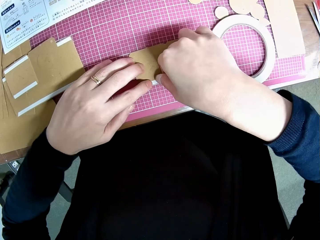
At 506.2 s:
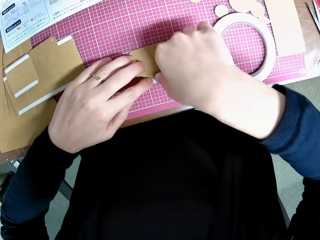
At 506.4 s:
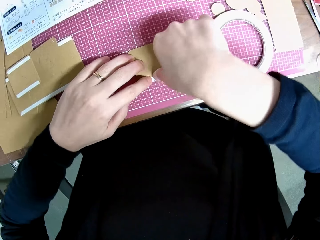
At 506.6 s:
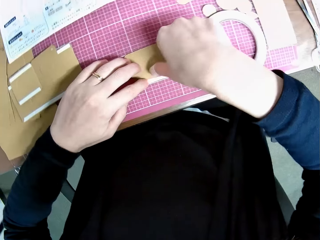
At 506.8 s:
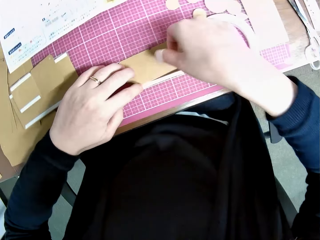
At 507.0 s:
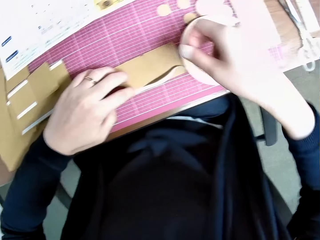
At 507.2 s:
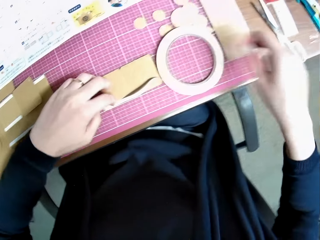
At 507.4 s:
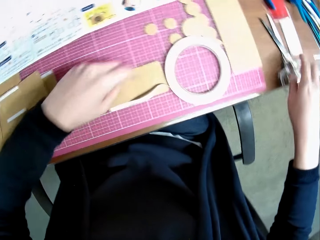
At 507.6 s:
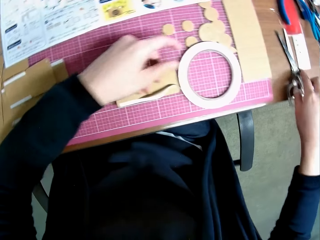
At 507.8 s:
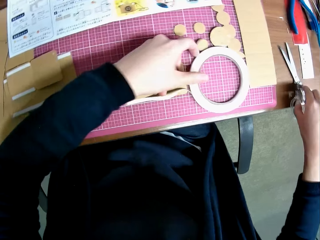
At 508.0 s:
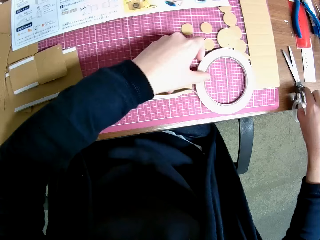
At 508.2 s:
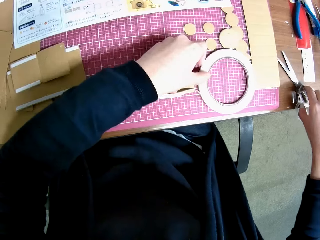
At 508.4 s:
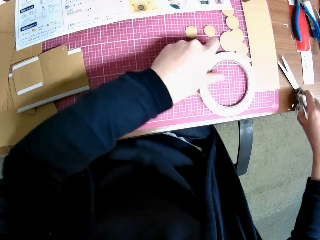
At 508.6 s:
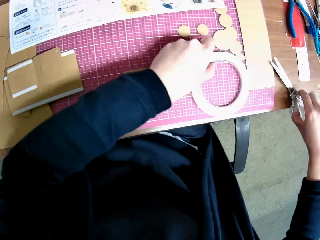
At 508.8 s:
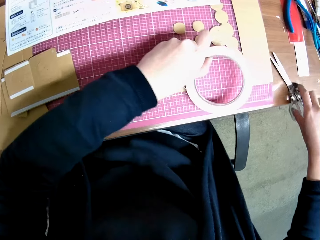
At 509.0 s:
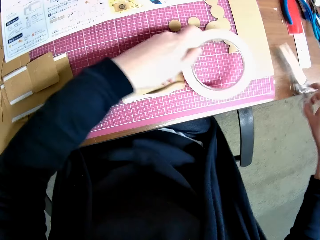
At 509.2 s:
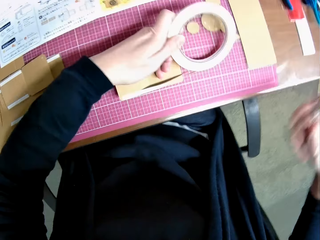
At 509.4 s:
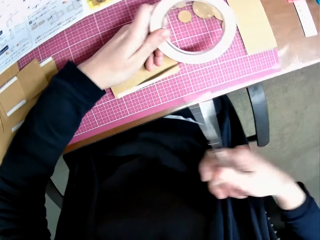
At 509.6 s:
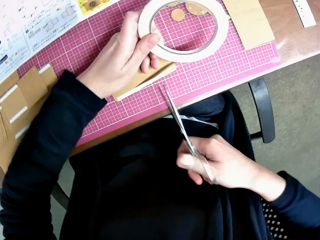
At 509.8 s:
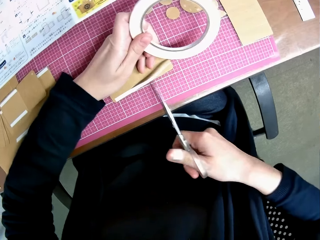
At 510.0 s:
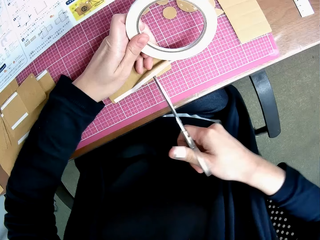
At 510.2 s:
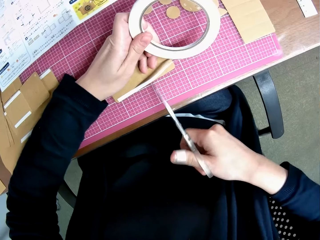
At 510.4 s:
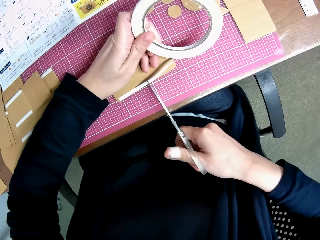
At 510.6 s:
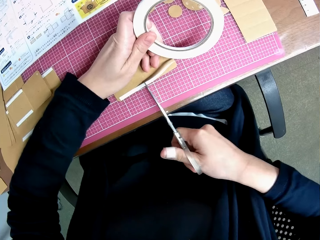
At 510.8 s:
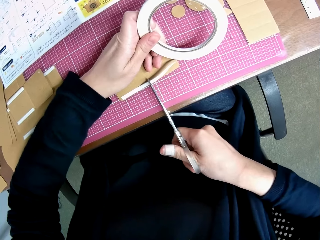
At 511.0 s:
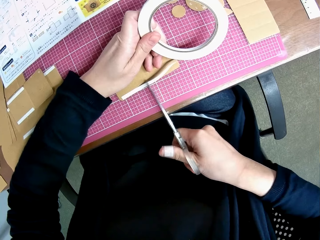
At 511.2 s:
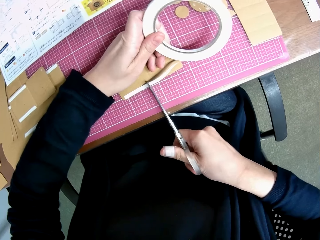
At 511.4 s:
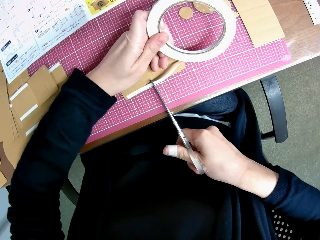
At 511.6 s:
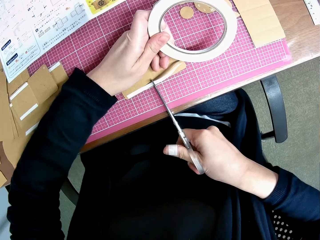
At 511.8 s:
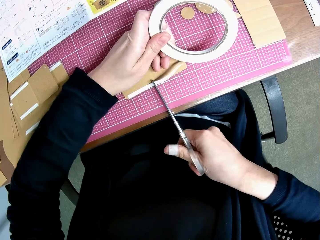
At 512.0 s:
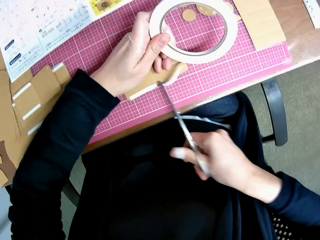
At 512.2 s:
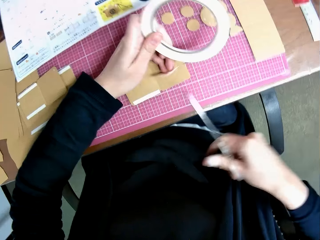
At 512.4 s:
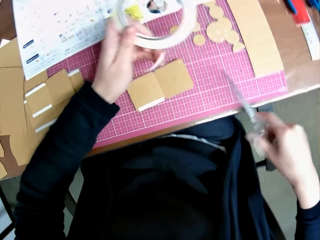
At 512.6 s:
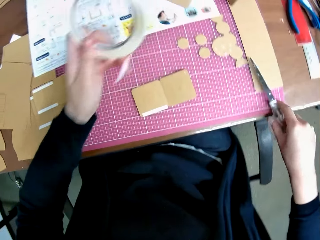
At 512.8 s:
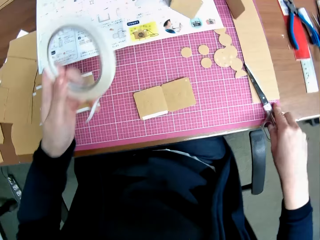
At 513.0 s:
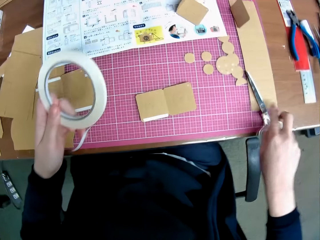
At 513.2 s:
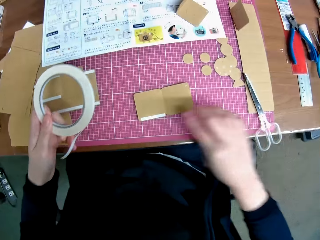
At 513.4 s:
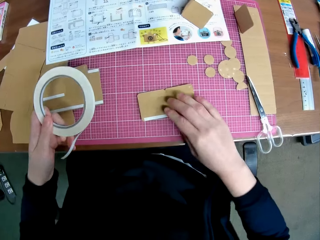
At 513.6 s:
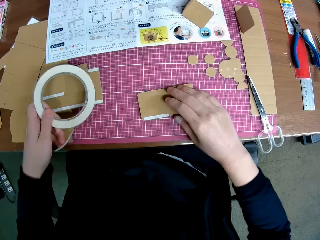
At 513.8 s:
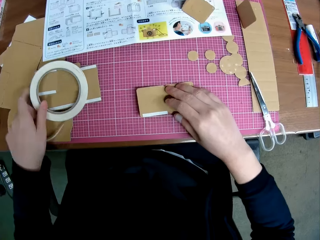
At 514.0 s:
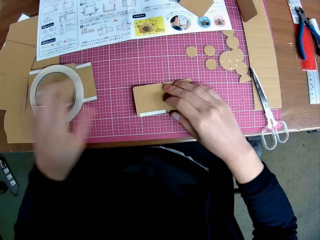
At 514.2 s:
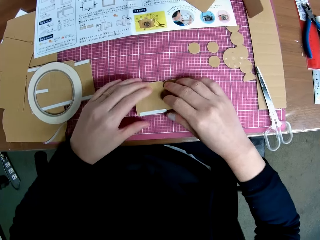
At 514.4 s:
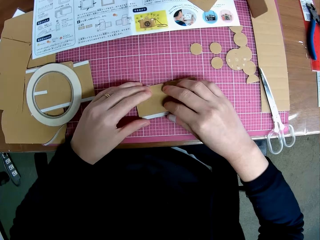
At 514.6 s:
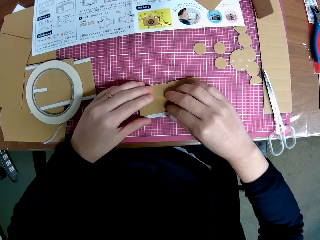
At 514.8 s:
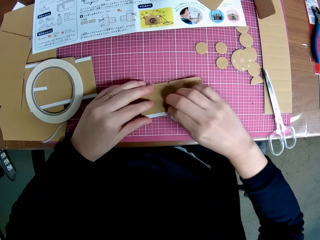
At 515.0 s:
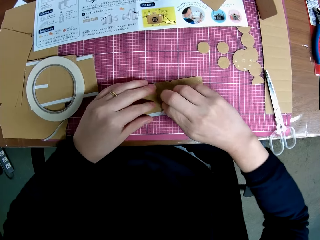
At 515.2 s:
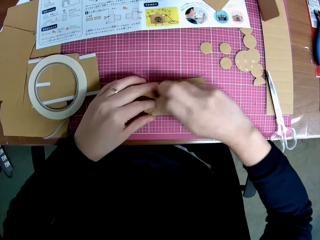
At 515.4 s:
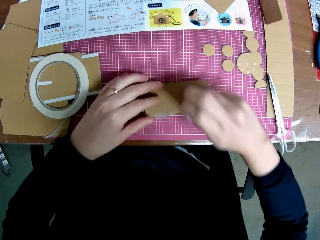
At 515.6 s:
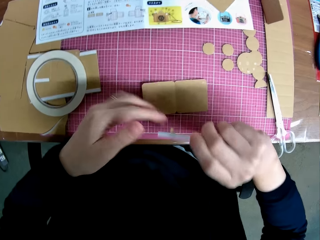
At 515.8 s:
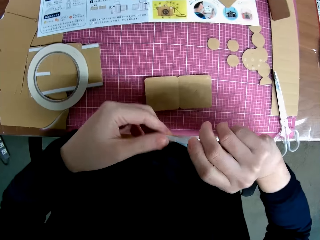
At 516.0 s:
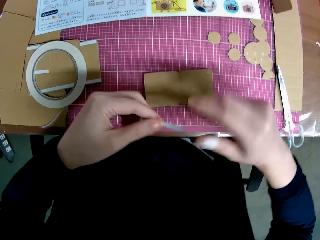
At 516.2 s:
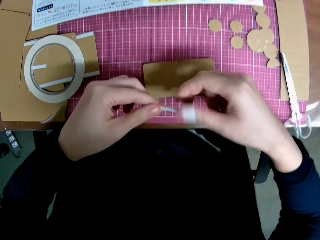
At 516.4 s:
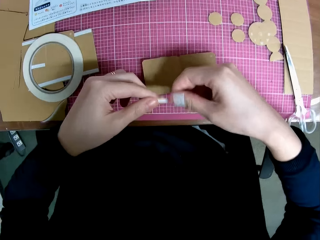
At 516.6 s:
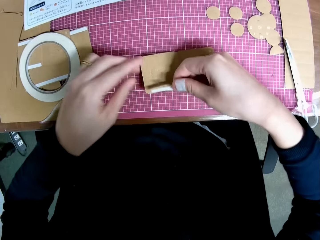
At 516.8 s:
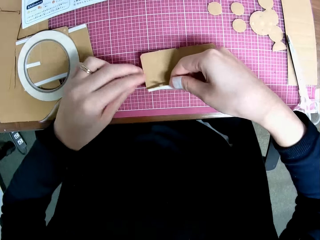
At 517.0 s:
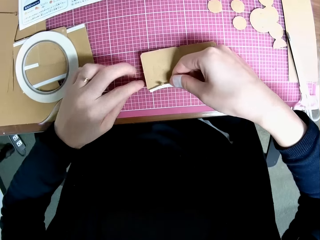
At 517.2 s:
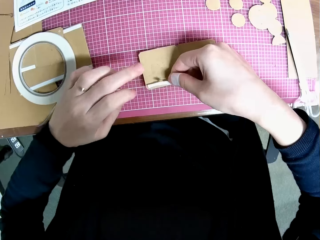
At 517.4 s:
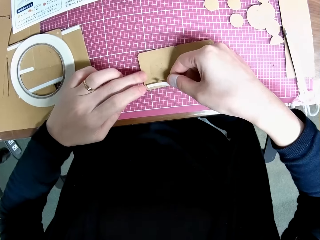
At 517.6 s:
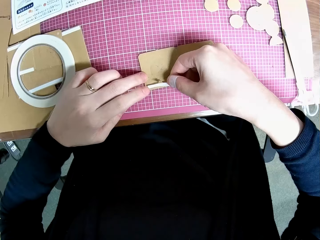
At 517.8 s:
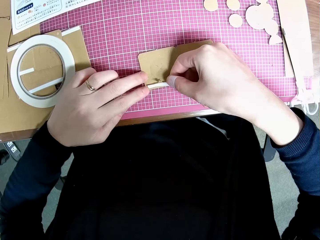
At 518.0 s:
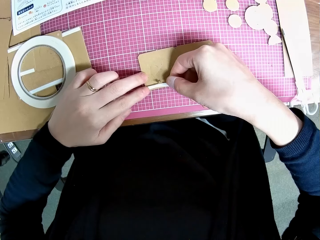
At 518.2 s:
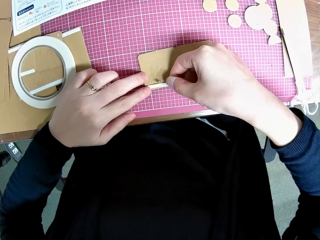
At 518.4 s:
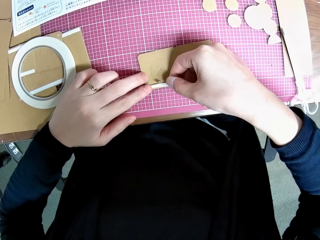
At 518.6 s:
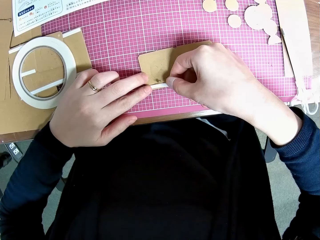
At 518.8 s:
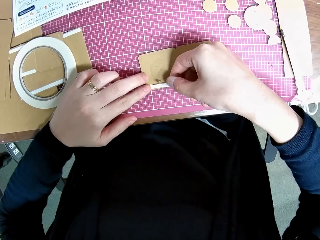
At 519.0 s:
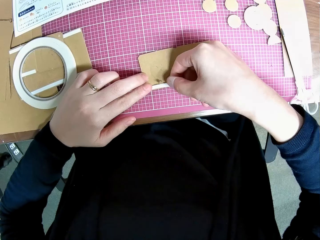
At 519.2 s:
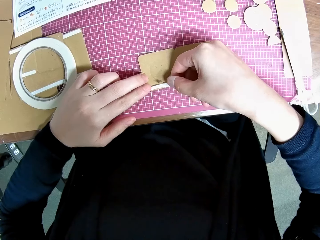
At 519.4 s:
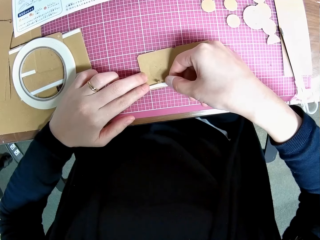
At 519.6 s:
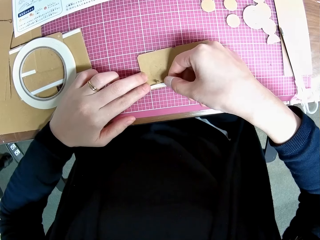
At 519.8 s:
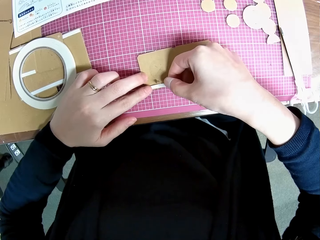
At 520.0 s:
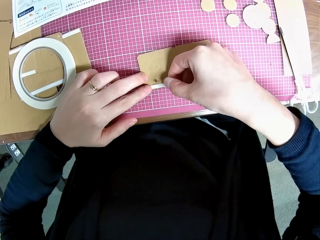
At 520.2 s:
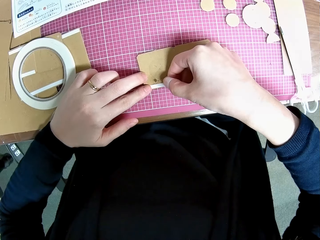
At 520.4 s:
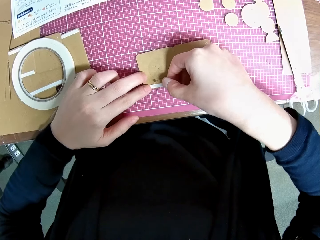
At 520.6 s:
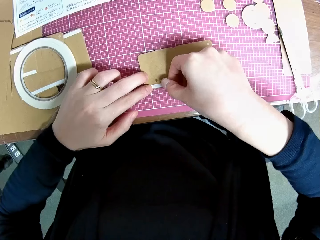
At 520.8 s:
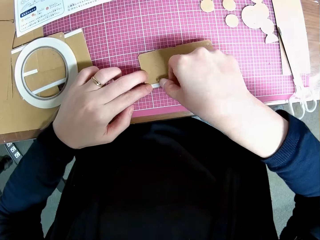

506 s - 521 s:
The camera wearer picks up the tape on the table with his left hand. He picks up the pair of scissors on the table with his right hand. He cuts the tape with the pair of scissors. He picks up the cello tape. He drops the pair of scissors on the table. He drops the tape on the table with his left hand. He removes the tape on the carved shape with his right hand. He tapes the carved shape again with the removed tape.

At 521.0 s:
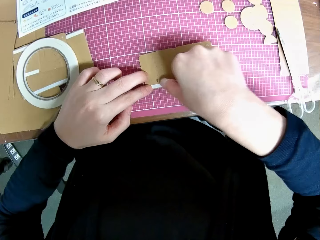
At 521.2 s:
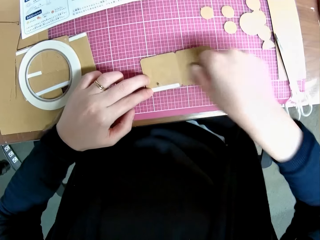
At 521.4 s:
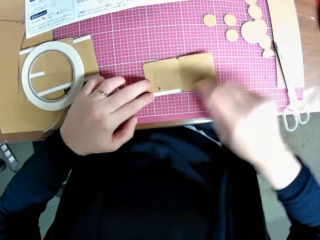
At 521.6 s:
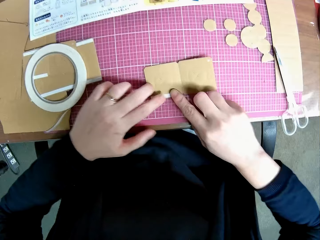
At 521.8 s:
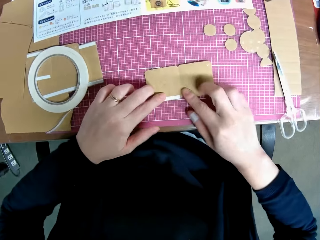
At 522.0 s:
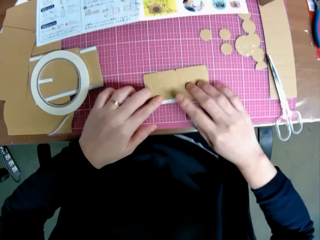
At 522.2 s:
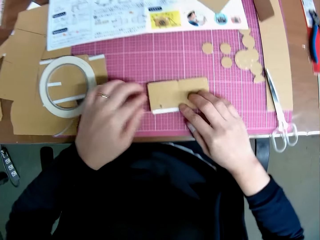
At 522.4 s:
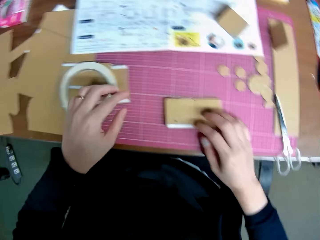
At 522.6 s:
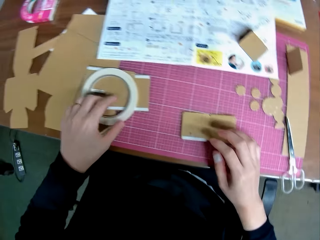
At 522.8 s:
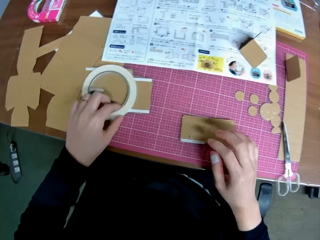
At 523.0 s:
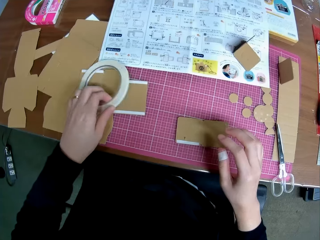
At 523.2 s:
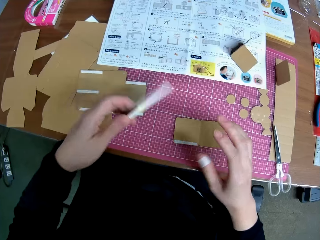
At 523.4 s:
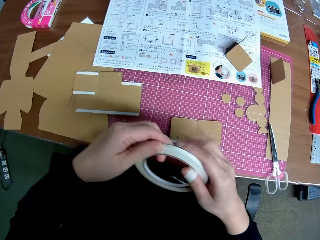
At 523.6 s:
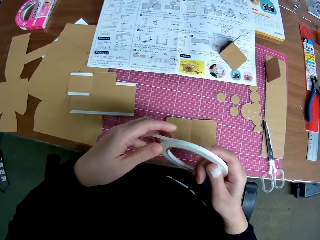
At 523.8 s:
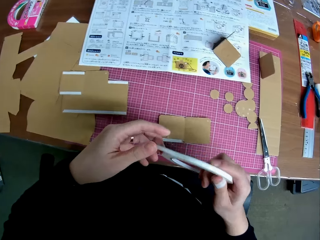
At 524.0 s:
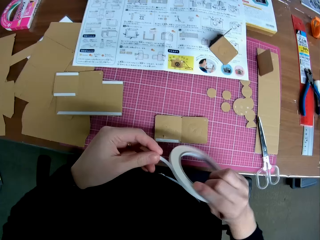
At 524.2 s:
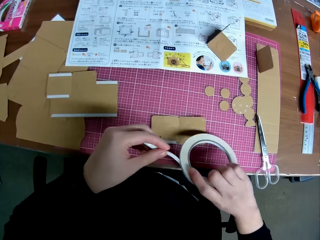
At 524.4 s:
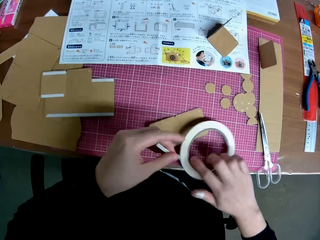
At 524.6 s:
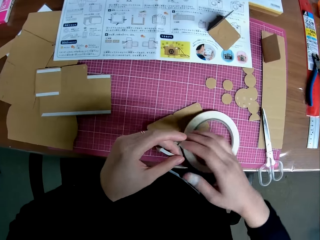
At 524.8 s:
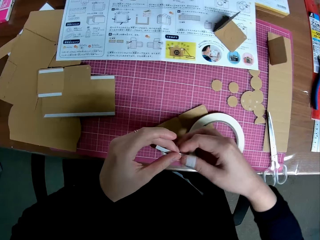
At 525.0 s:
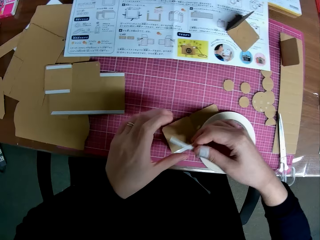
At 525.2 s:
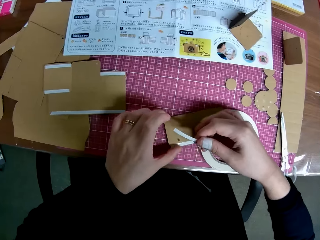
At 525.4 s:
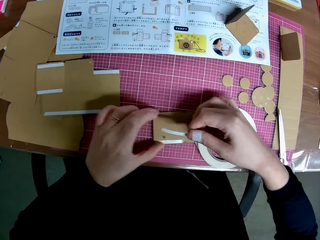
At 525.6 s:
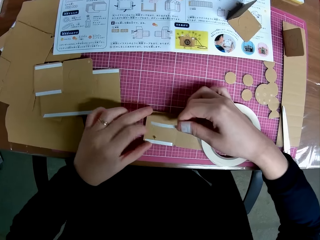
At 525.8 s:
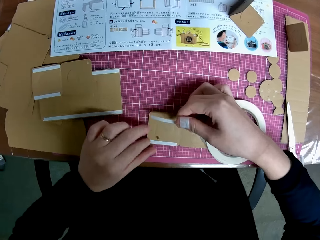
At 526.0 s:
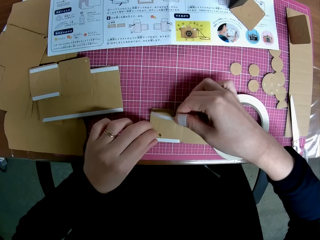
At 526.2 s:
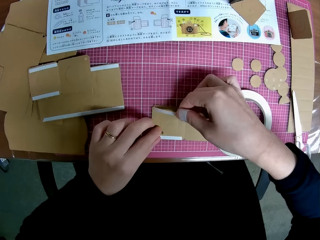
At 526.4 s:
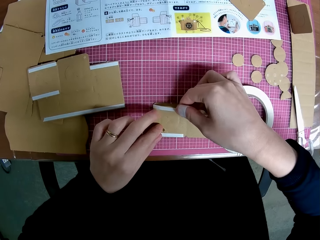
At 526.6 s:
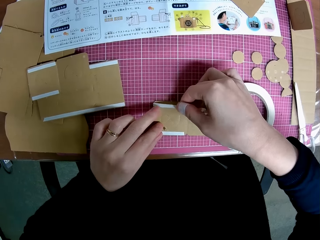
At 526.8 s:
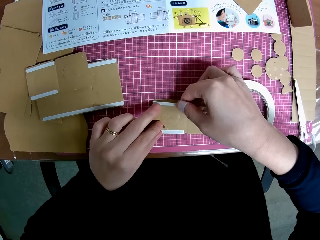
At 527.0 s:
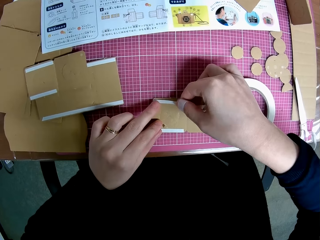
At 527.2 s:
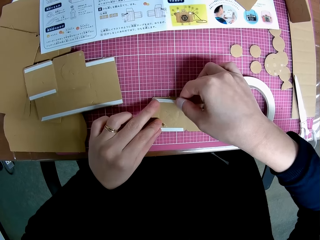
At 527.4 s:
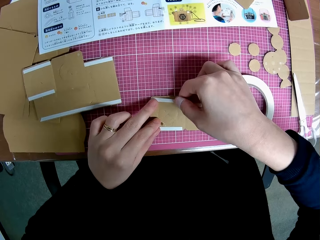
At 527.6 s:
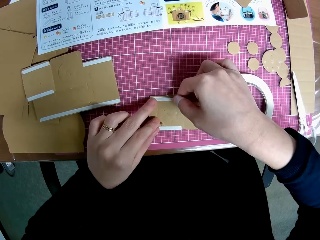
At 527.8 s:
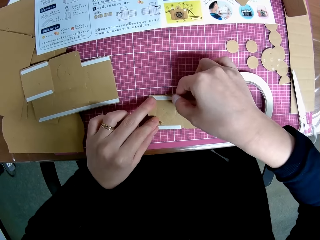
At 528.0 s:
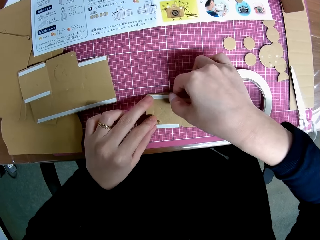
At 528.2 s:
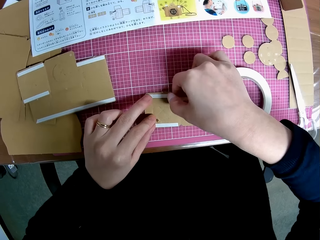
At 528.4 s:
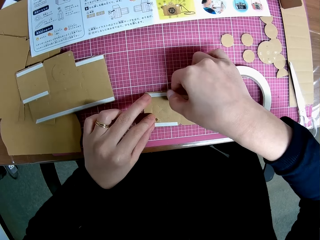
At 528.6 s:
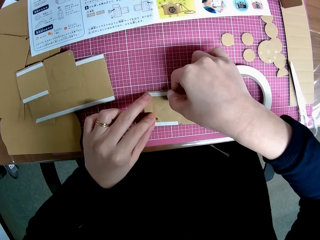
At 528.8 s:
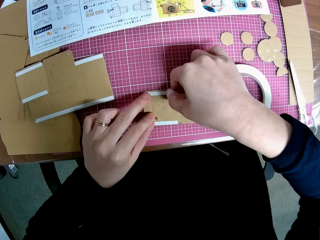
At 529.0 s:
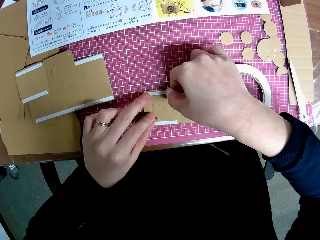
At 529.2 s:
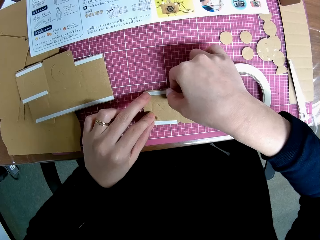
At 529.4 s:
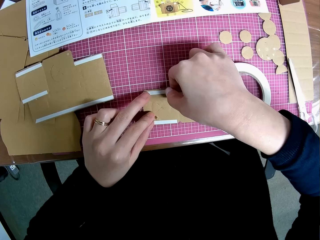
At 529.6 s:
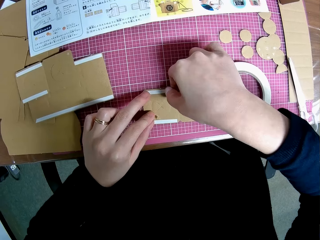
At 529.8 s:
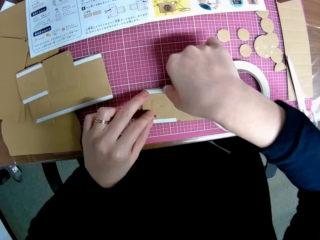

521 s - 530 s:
The camera wearer picks up the tape on the table with his left hand. He drops the tape on the table. He tapes the carved shape on the table with the tape.
